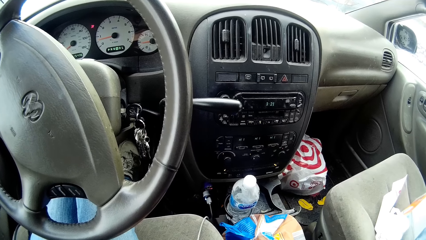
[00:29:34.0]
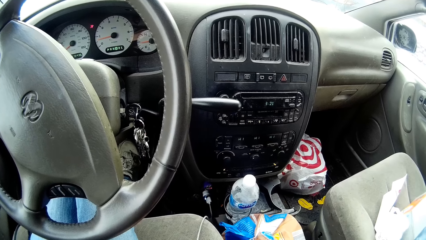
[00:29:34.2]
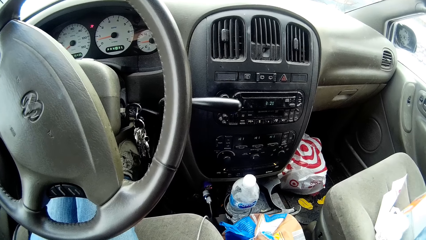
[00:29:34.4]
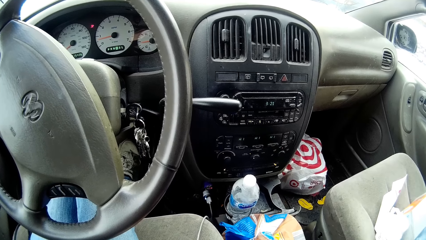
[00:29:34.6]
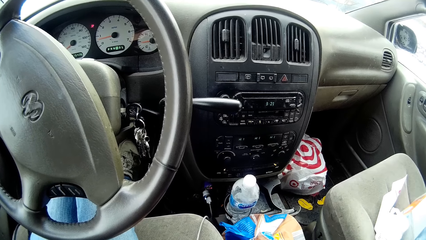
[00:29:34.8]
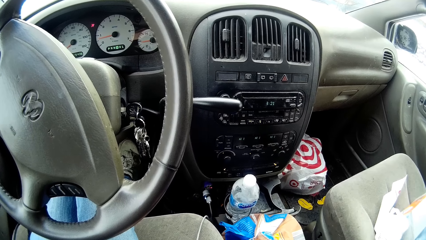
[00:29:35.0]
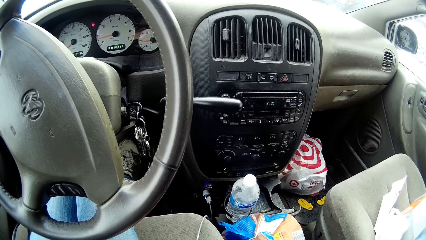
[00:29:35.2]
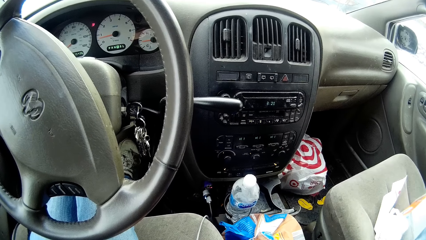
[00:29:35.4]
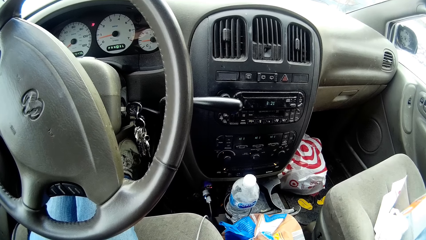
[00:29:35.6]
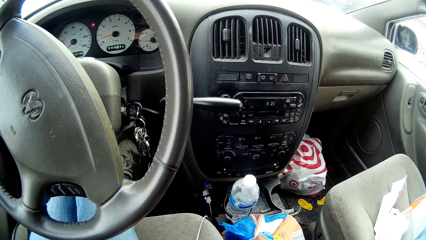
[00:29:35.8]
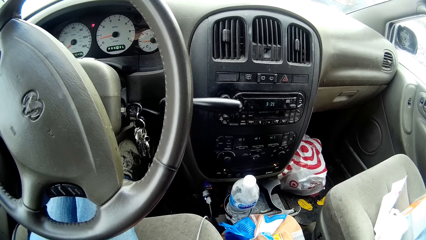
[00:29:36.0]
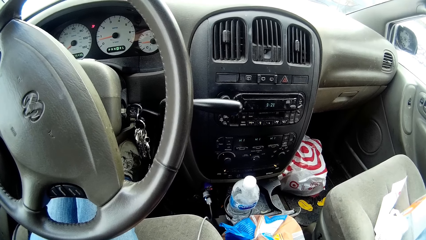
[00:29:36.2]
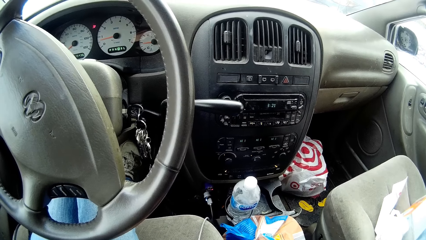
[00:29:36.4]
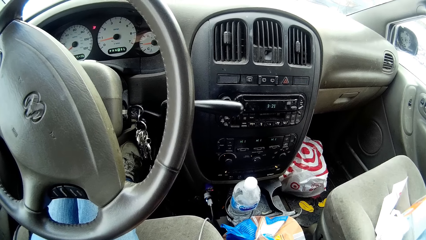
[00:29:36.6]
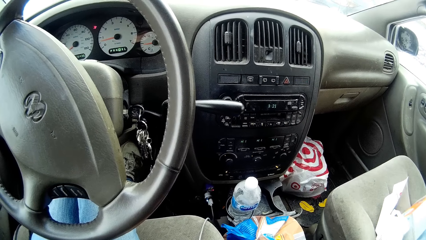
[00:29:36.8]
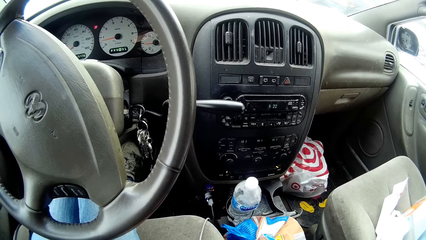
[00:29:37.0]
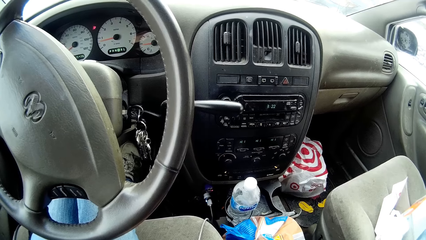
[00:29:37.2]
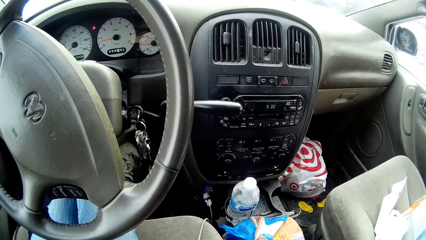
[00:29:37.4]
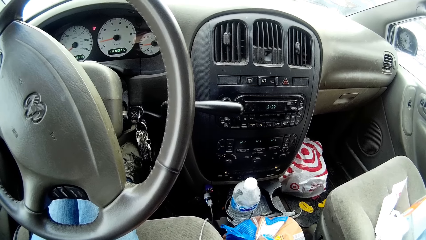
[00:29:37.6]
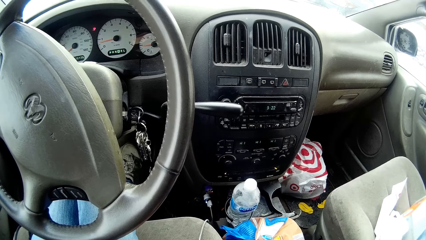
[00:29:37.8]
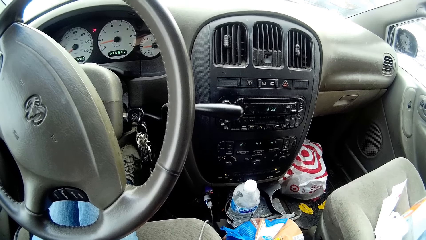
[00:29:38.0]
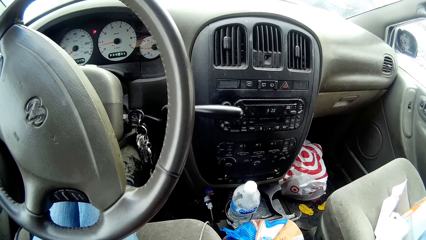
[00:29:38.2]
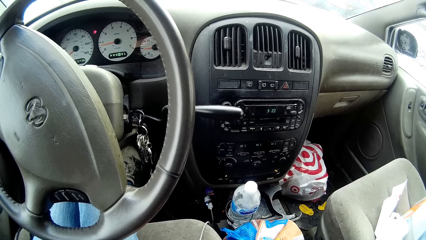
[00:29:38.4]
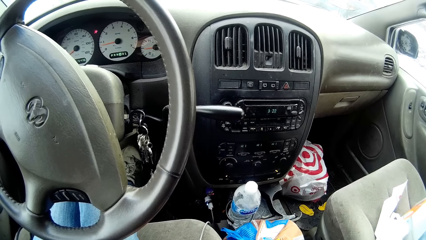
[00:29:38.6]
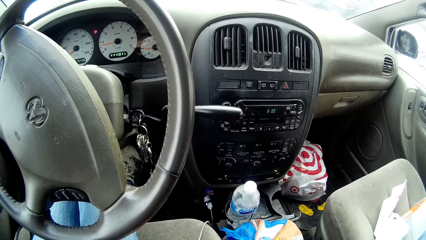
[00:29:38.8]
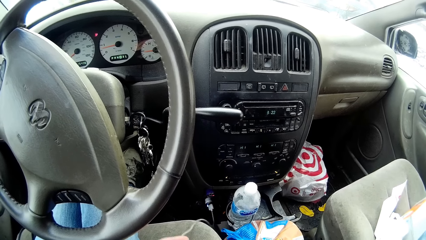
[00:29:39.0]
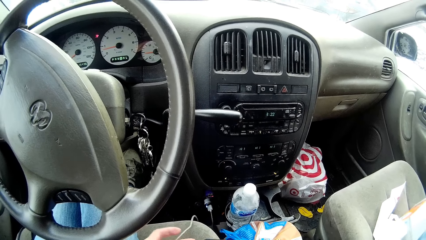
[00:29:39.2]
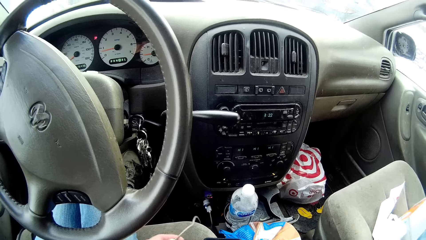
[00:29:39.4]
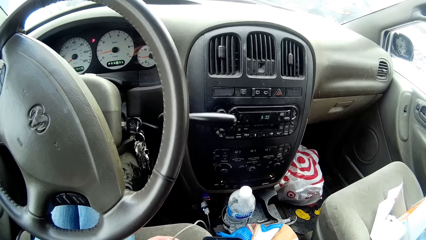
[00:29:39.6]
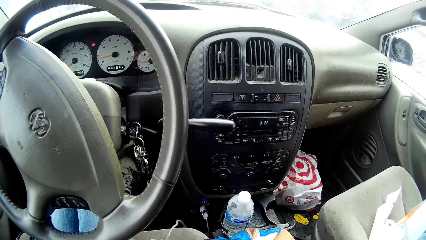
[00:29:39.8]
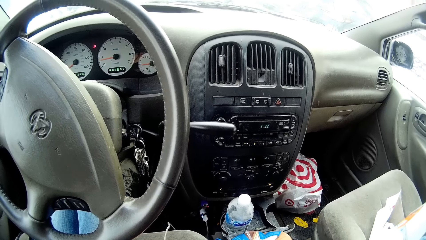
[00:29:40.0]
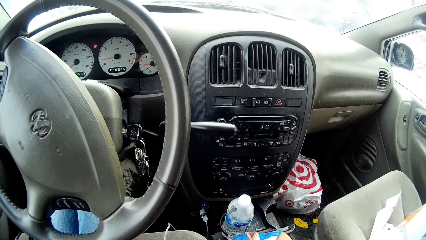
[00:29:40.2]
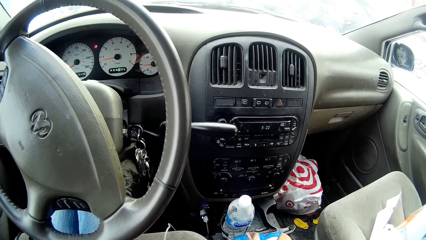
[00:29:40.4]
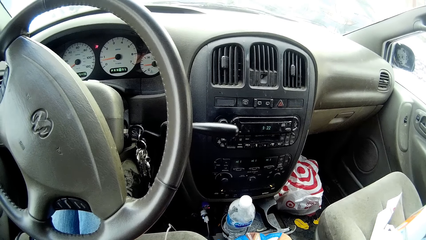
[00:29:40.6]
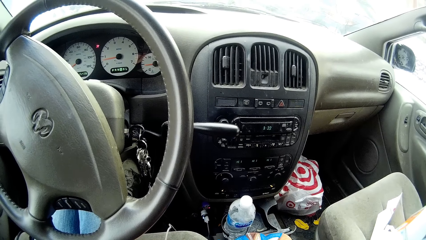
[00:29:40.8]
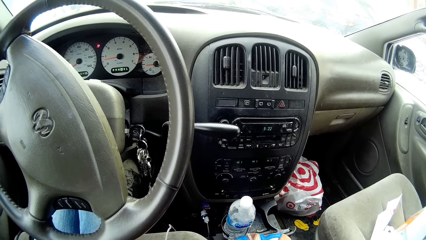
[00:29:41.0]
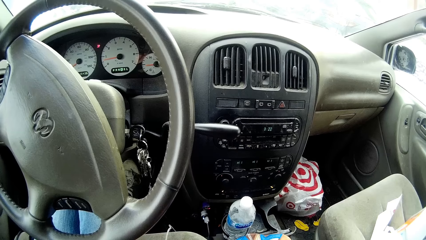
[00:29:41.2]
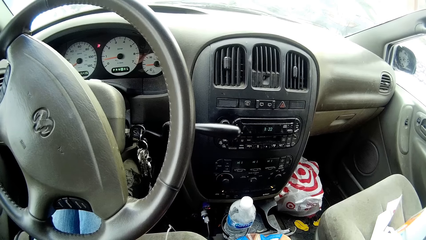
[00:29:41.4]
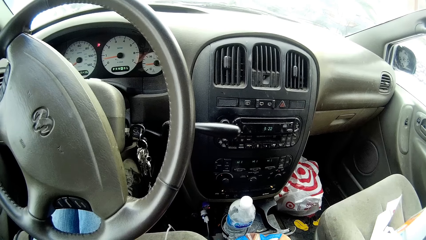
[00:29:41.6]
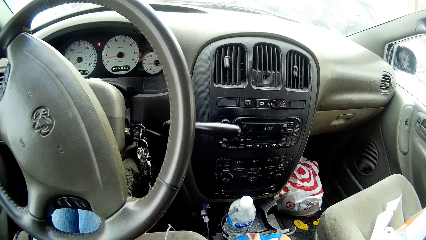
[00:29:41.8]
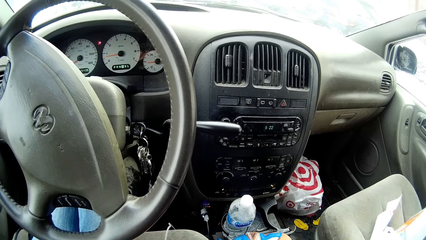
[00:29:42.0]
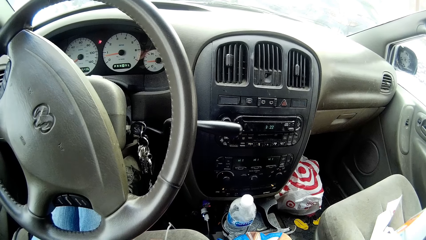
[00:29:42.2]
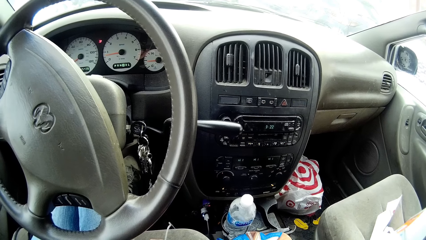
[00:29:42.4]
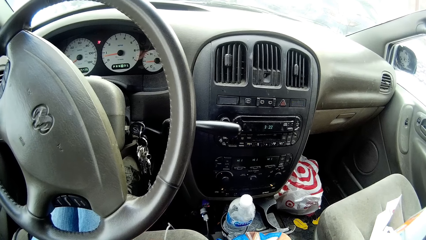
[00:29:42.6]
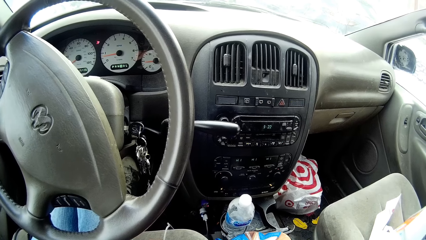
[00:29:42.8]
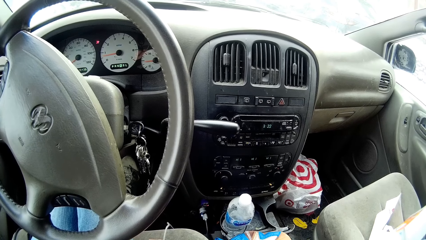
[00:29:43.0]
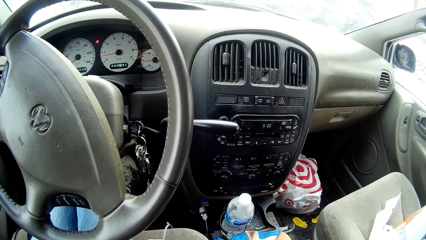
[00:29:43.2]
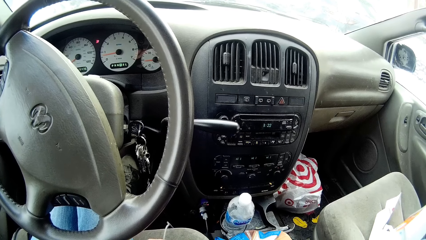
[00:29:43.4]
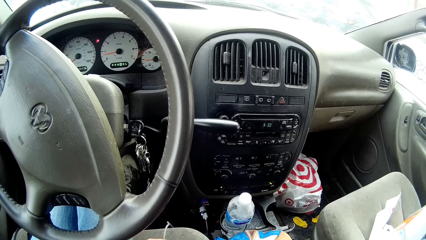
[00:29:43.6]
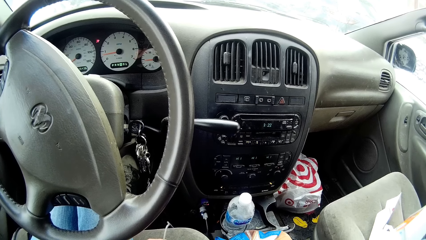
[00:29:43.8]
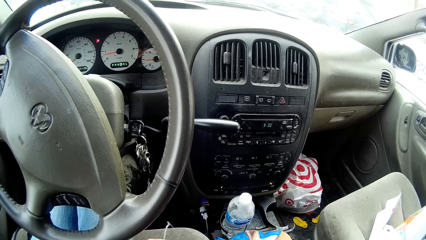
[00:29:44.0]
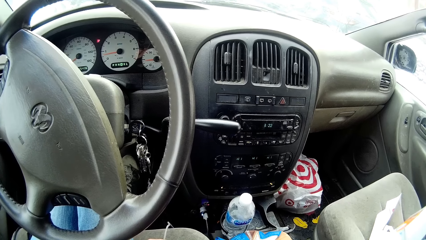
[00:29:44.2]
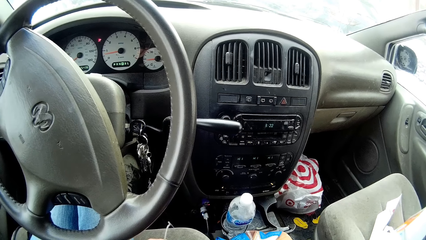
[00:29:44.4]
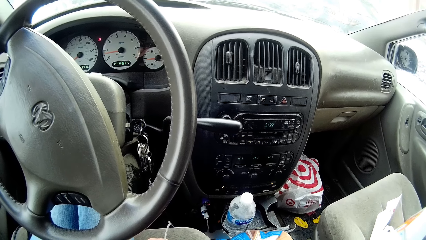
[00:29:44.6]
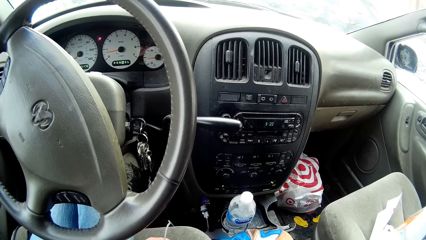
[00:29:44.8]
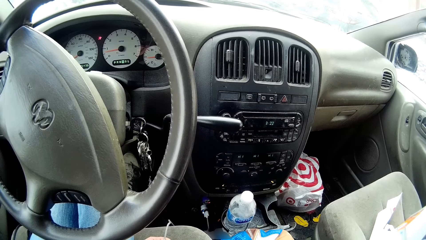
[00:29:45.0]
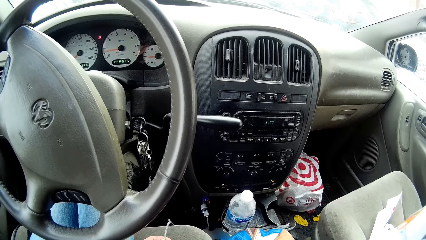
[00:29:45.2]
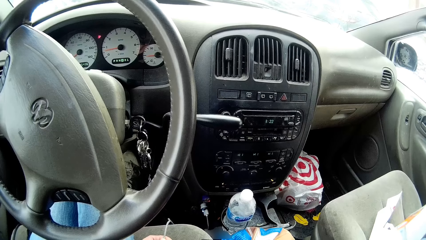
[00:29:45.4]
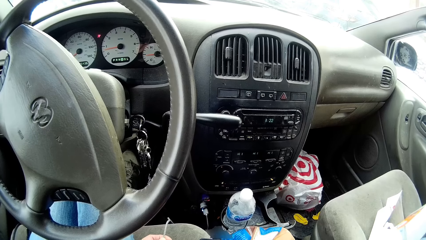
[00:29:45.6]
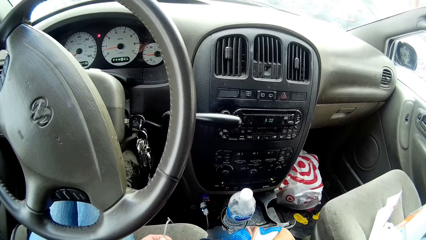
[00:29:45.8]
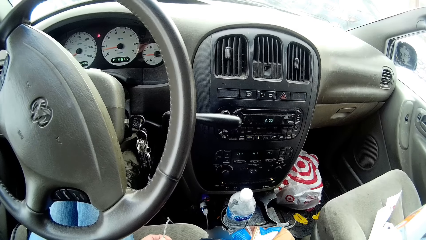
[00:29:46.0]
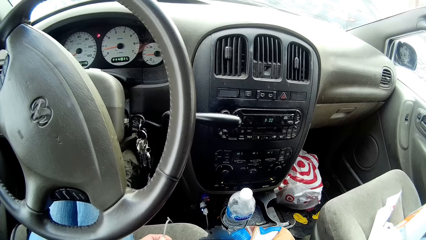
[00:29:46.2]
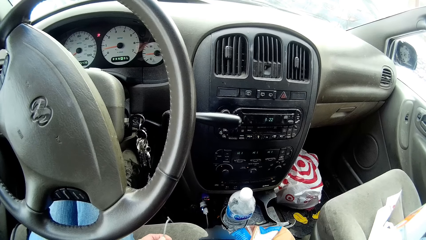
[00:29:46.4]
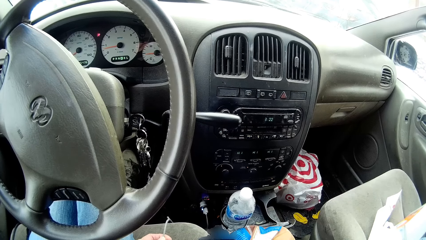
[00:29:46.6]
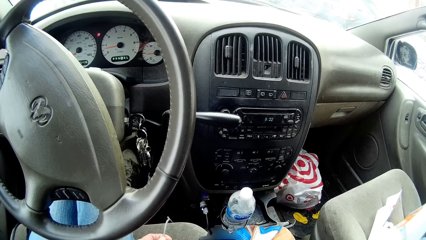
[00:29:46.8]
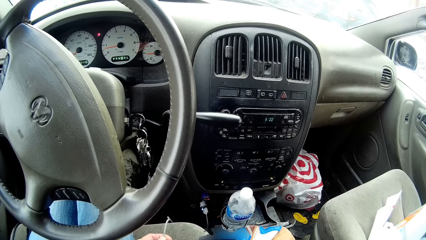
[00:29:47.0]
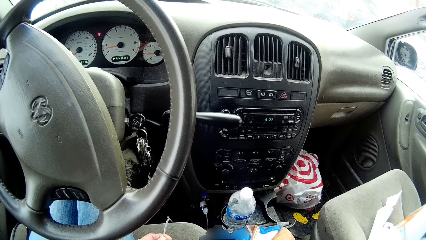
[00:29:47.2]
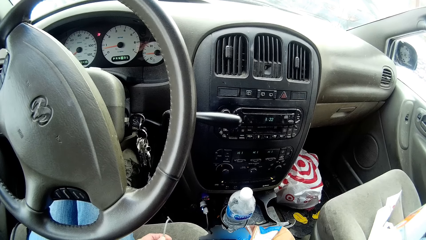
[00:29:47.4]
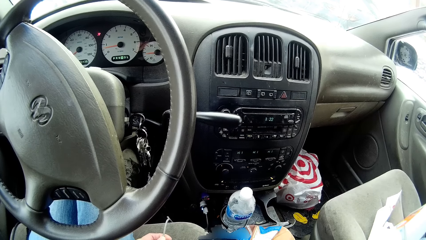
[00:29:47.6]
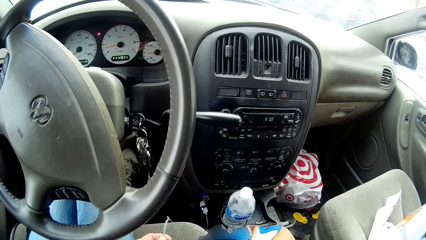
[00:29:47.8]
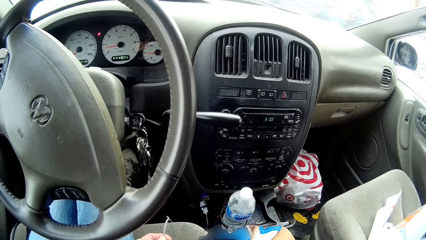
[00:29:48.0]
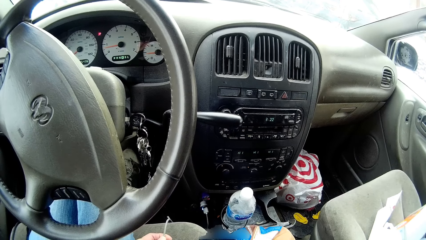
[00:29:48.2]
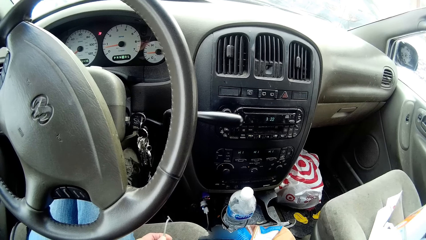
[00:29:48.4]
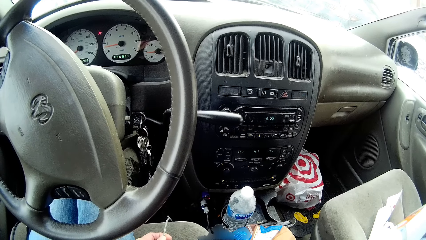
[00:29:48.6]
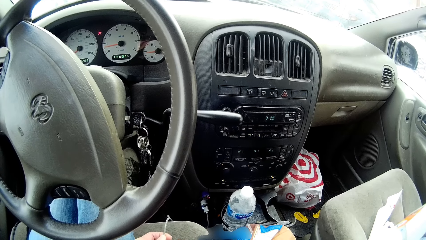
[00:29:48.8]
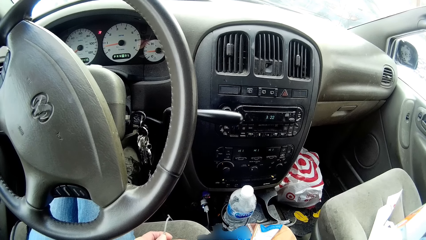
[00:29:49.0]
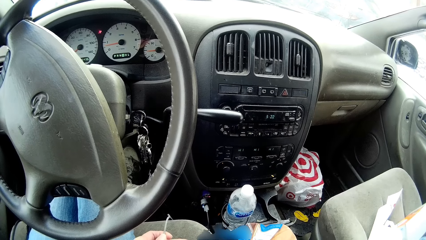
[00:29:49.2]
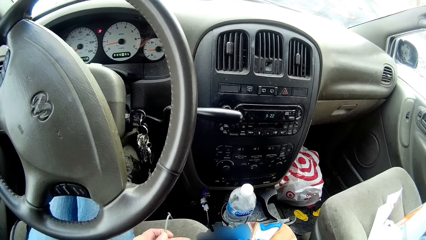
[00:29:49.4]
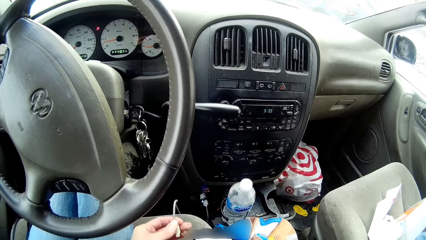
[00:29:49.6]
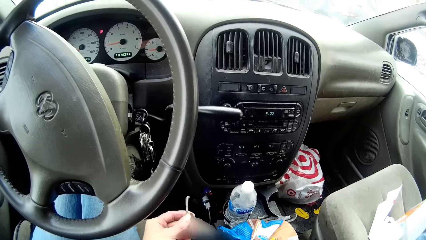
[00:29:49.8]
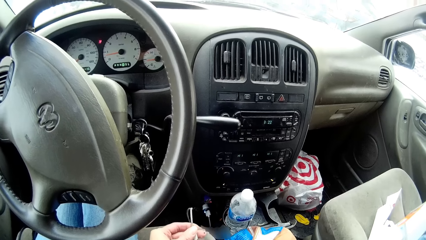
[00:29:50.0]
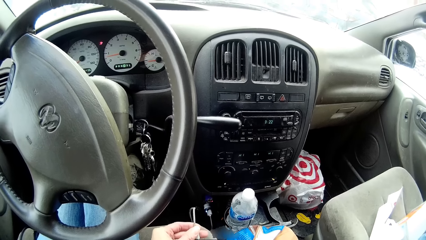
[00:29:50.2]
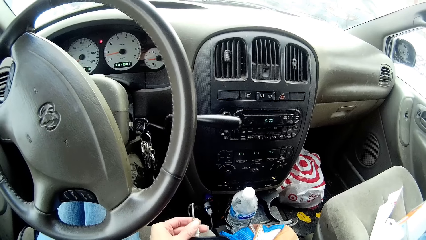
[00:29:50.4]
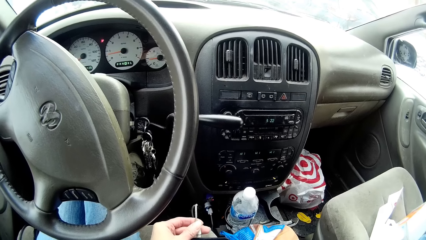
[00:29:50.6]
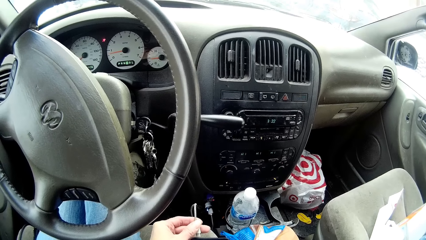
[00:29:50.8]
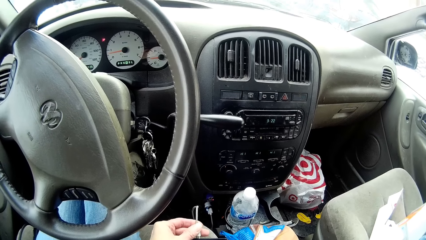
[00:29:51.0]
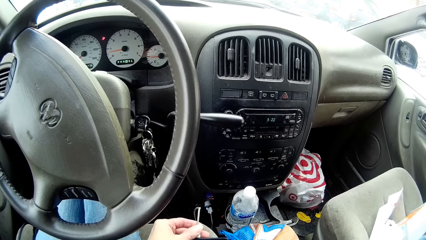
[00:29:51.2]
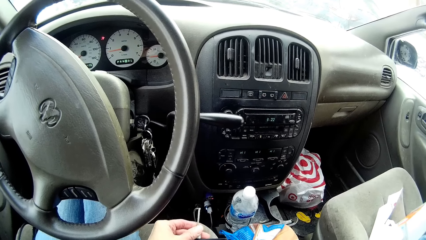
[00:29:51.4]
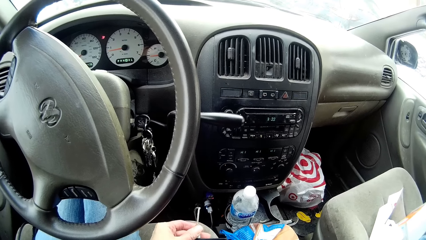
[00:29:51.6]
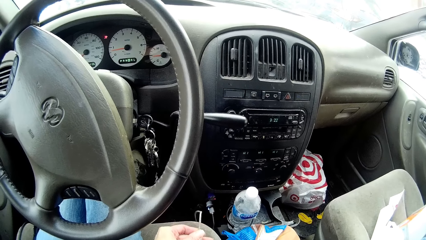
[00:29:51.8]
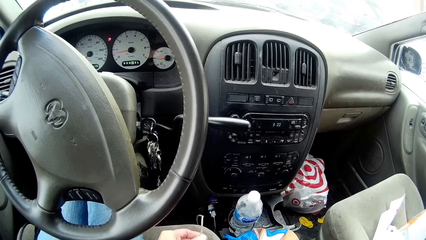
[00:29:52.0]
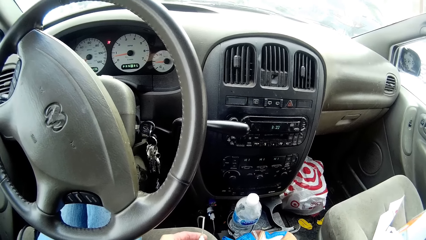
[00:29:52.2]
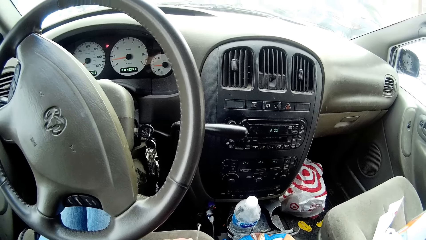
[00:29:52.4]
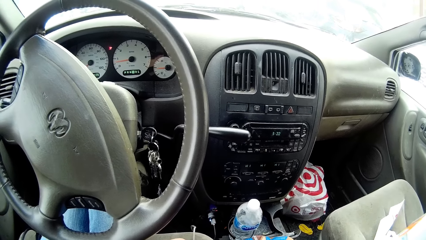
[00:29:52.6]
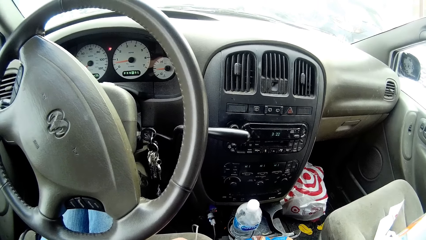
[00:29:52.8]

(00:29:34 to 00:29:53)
The camera wearer uses the phone. They plug in the phone charger.
